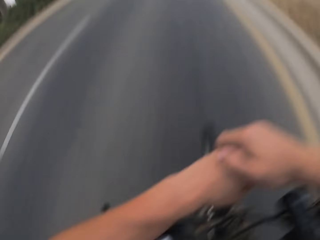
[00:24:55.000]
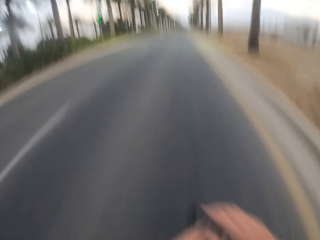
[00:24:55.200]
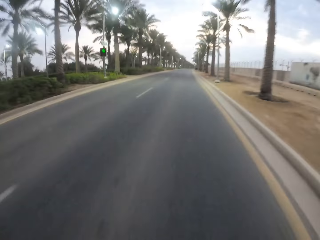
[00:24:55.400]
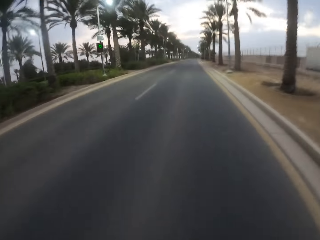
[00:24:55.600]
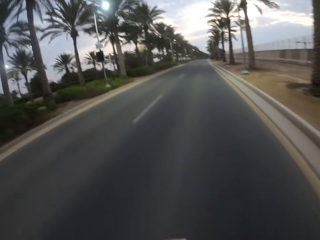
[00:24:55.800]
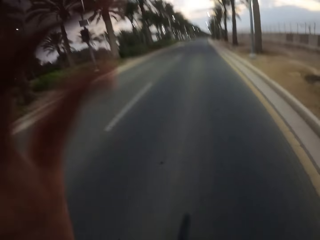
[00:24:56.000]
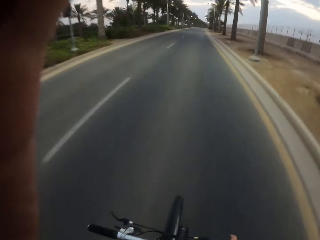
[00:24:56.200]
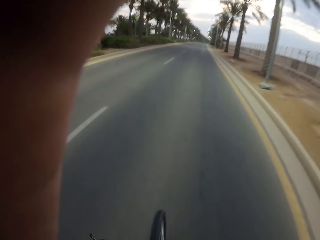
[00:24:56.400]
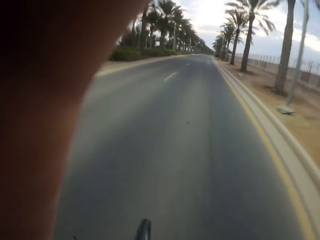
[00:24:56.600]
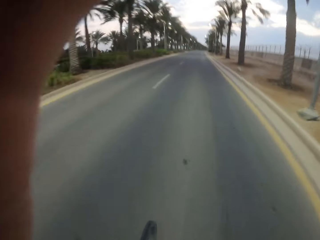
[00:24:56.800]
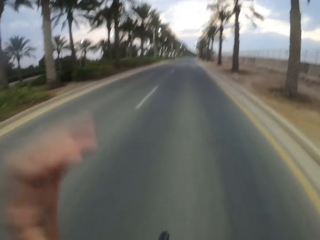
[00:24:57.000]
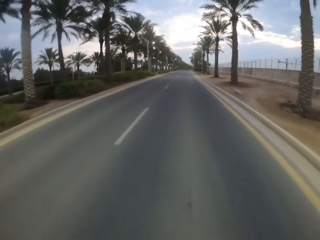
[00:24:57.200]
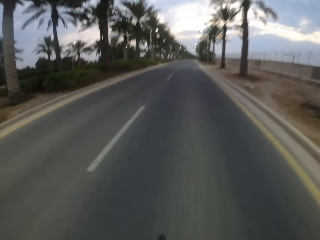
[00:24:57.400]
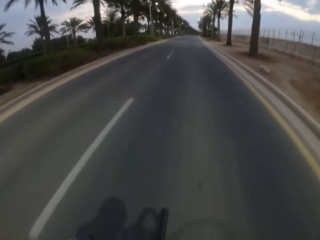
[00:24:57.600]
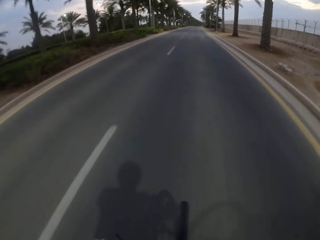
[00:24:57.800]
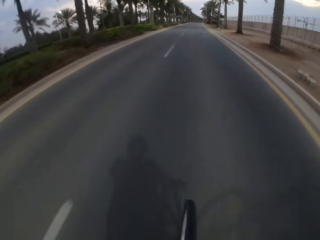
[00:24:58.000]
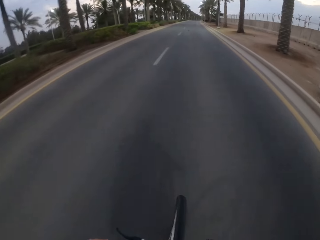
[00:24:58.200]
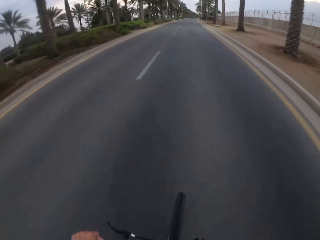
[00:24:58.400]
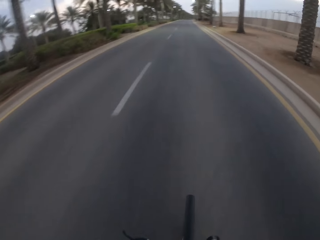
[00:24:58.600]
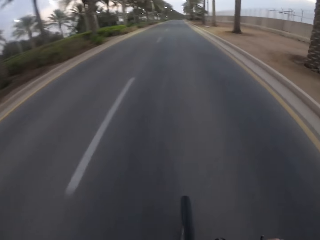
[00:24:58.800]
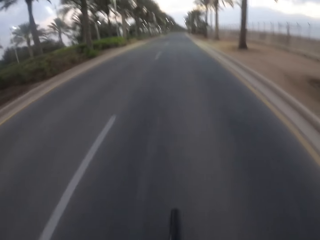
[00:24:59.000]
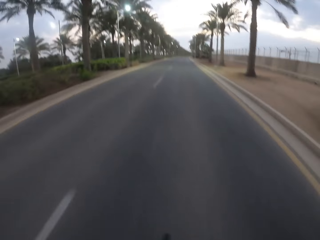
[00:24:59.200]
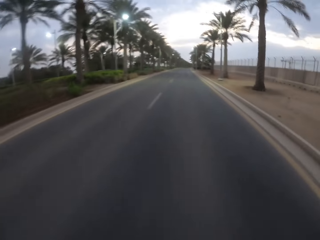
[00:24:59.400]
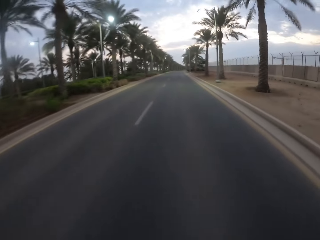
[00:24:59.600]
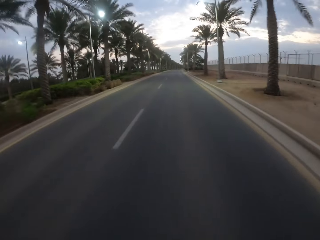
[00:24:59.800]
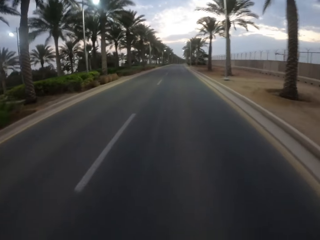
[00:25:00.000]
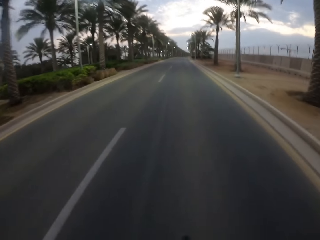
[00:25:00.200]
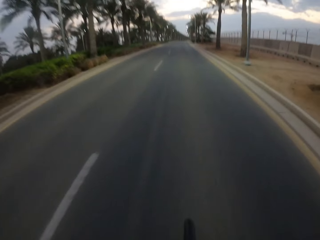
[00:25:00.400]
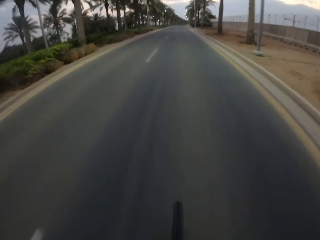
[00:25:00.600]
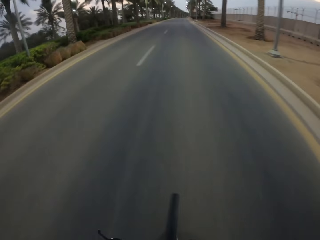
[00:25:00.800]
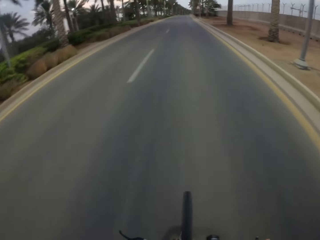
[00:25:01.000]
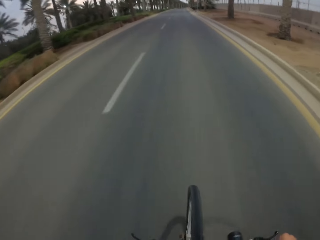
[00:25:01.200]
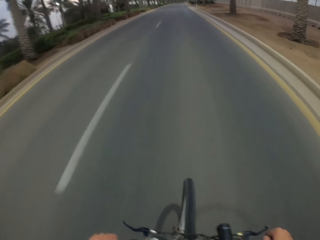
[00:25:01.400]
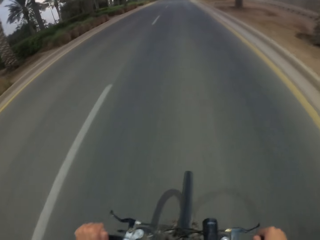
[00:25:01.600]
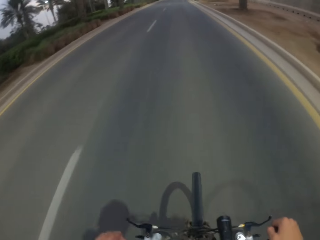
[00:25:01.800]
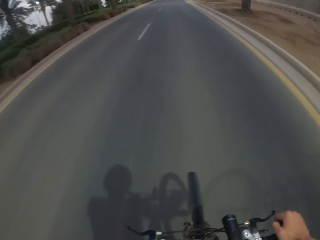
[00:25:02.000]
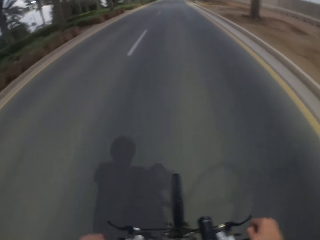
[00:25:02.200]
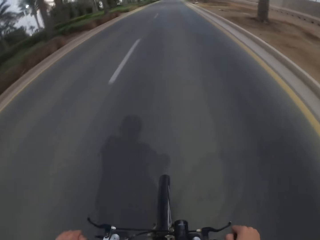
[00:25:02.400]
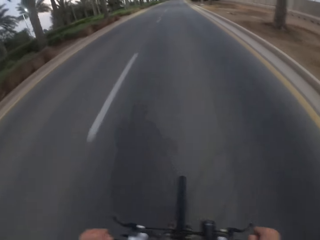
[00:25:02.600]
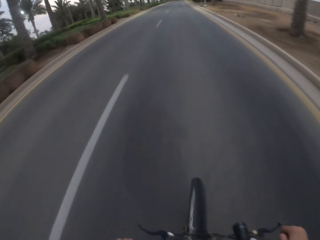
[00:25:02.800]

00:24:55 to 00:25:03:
The camera wearer touches the camera. They cycle on the road.

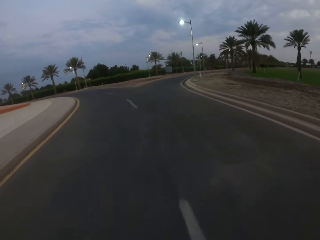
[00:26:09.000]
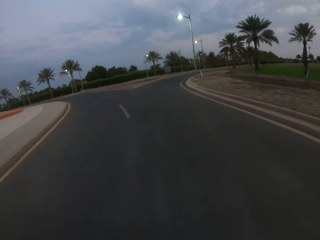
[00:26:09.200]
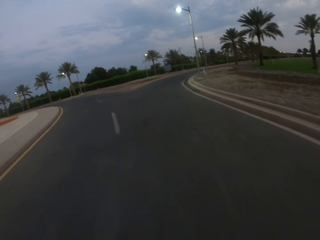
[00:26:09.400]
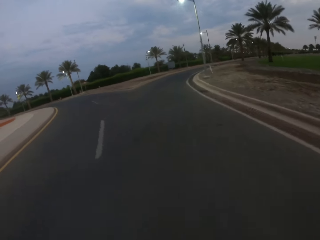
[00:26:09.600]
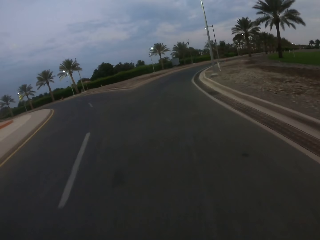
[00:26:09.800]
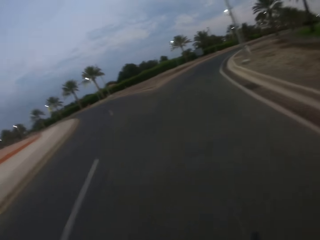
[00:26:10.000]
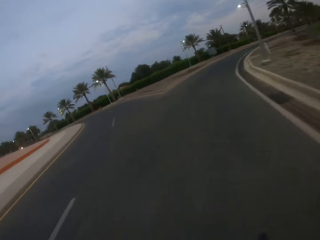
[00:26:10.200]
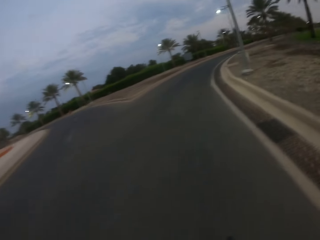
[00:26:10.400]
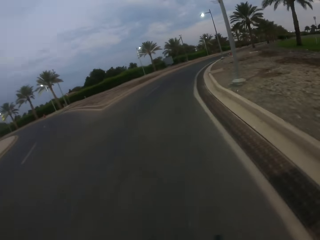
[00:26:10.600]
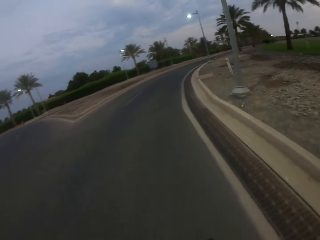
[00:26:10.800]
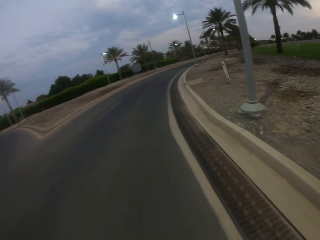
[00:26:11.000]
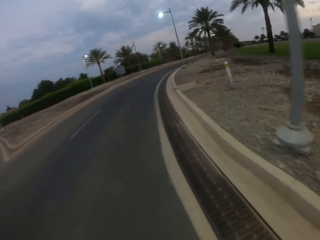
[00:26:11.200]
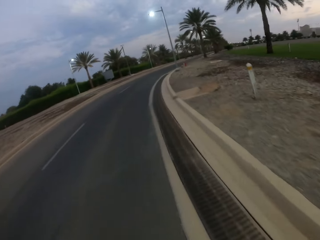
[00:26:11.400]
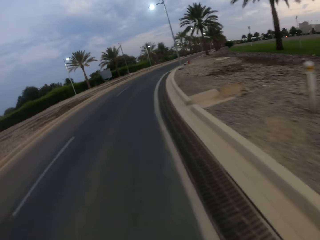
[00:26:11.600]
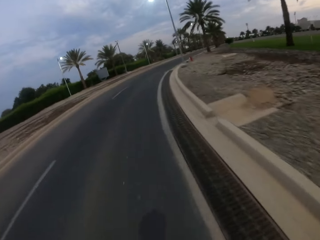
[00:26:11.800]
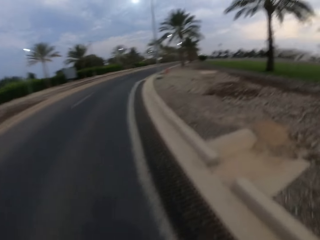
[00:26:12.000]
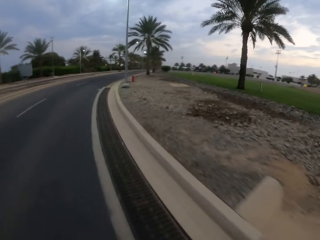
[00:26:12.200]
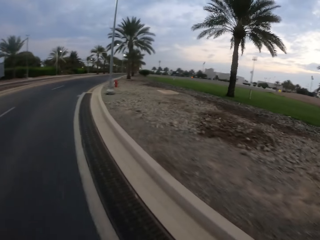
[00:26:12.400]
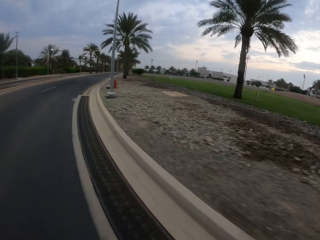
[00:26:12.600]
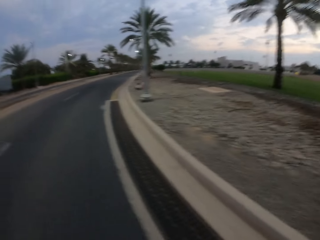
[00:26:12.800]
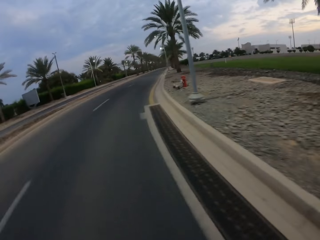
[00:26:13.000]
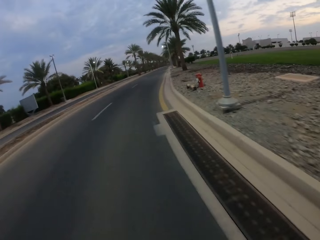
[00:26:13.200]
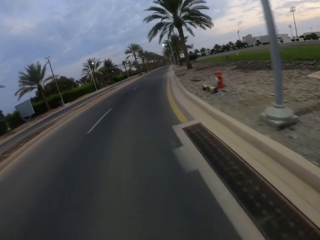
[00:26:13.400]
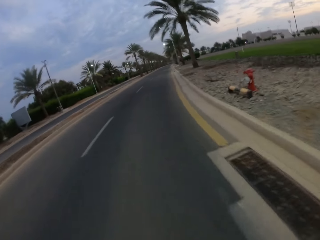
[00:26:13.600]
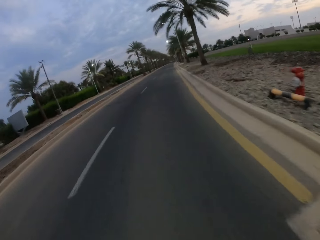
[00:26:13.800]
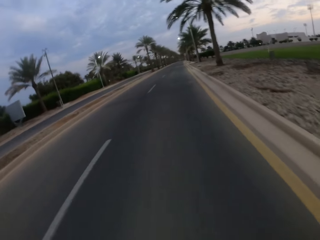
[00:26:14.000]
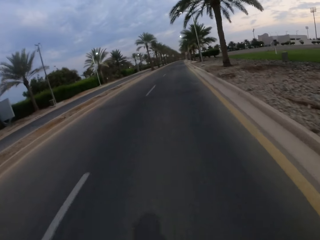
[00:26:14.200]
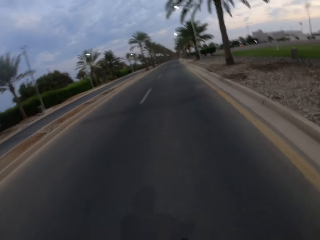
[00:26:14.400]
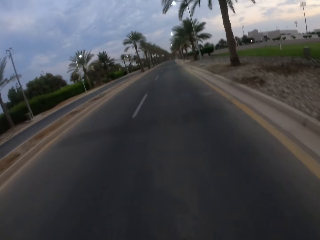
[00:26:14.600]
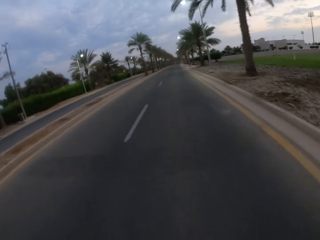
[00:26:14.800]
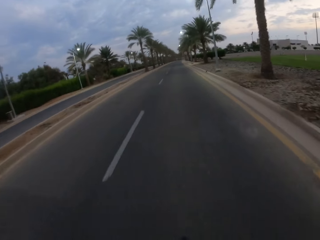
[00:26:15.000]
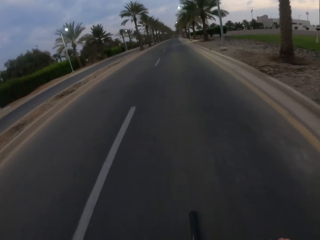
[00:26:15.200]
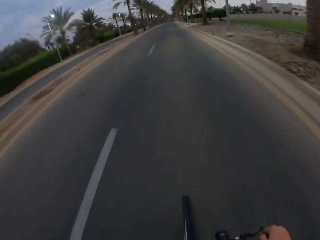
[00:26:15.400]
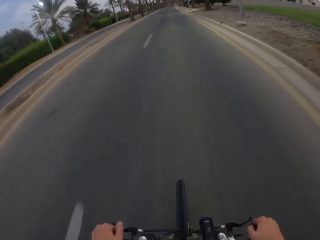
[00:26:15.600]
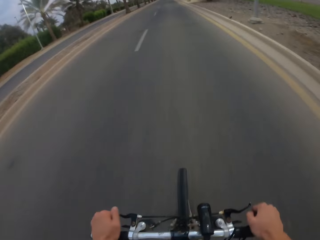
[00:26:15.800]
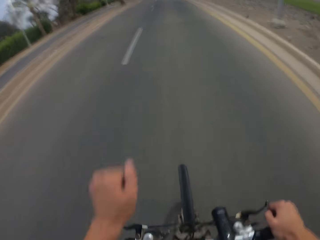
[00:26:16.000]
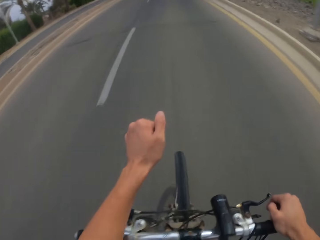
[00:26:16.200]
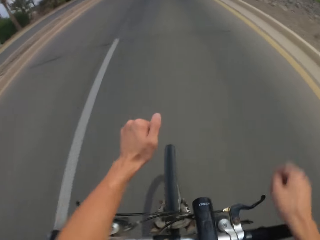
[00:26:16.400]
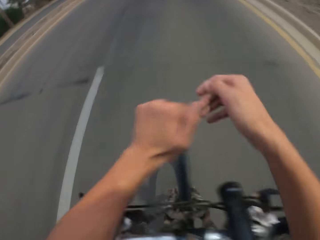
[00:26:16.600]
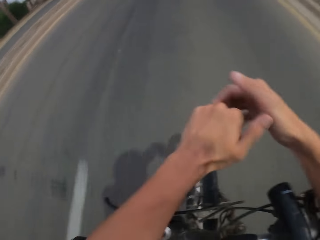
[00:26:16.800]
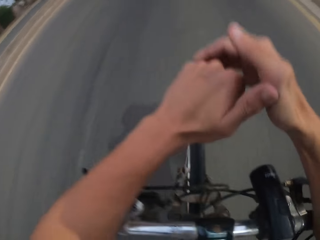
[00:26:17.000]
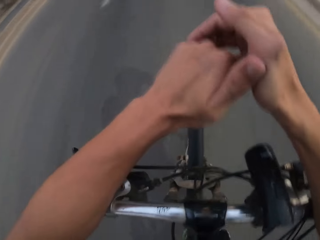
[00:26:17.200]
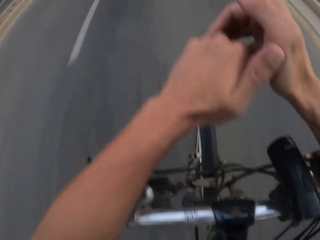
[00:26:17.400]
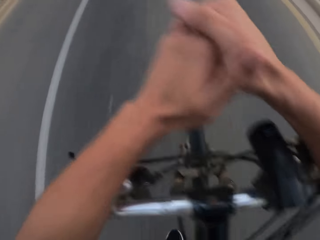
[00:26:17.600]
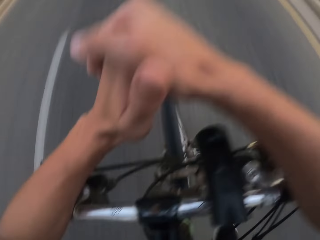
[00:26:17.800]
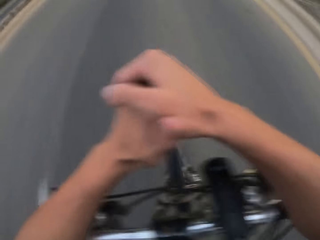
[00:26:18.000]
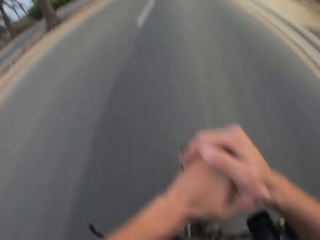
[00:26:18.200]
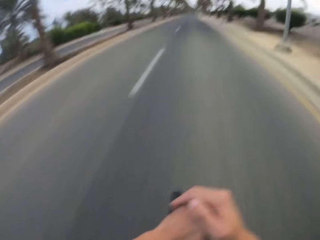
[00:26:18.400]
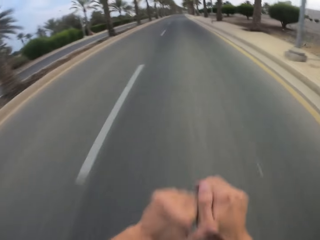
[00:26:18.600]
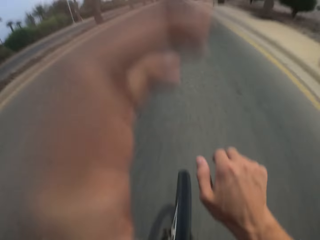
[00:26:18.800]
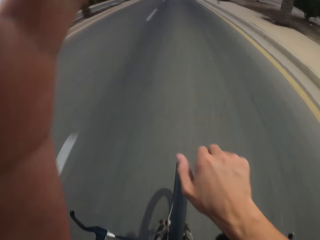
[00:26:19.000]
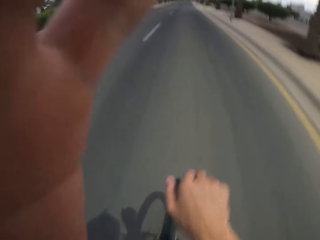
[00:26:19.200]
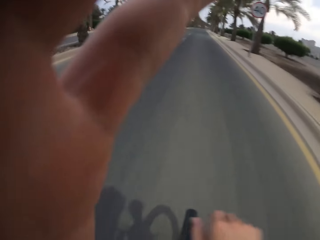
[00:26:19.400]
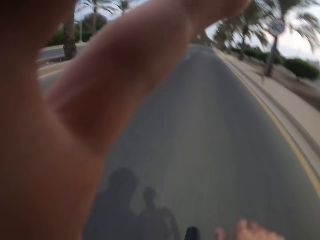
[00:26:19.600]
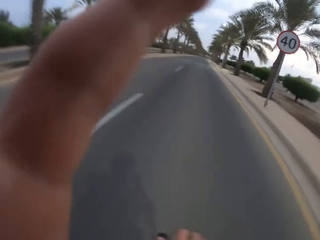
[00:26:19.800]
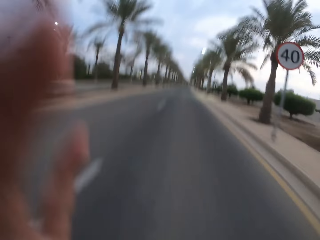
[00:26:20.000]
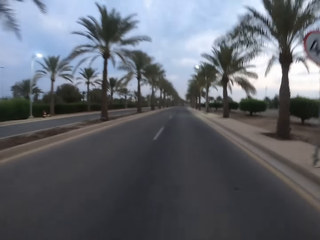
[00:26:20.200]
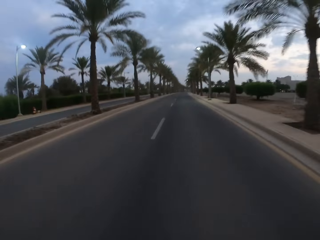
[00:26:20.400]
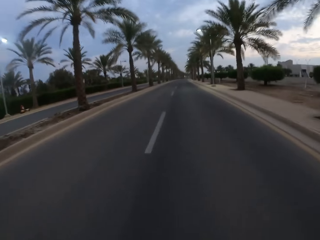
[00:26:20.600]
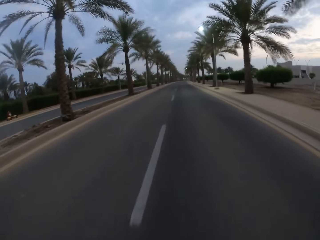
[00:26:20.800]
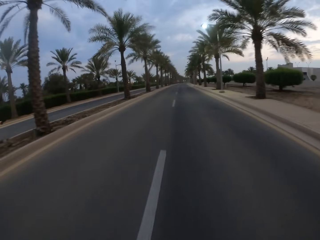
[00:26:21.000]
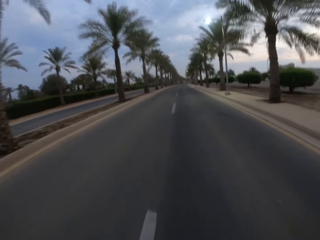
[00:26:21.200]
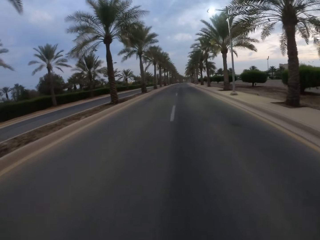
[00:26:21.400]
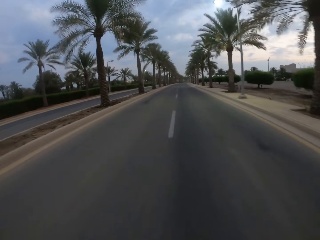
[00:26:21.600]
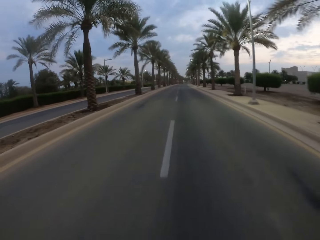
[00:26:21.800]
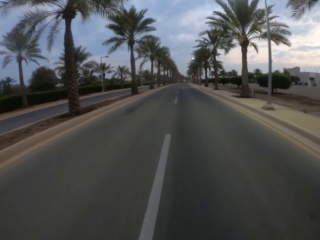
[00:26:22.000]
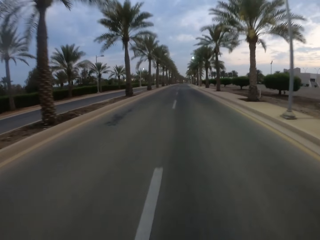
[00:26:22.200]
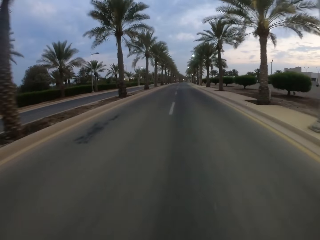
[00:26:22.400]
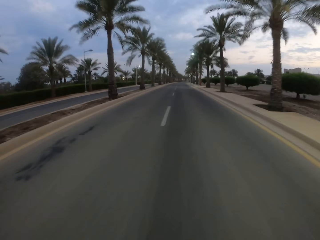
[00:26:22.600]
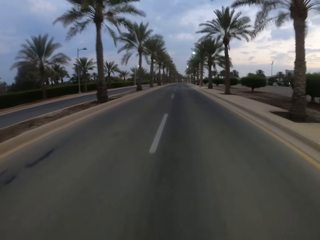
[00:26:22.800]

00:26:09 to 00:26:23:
The camera wearer turns right on the road. He cycles on the road. He folds his fist. He holds the folded fist with the right hand. He leans on the bike. He lifts his left hand. He drops off the hand.
